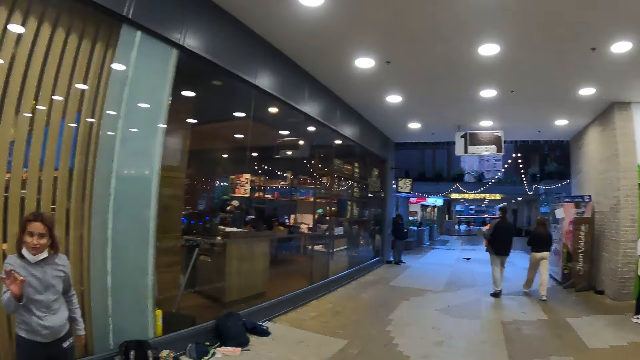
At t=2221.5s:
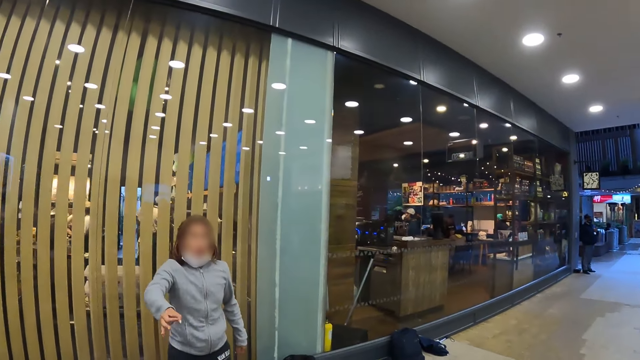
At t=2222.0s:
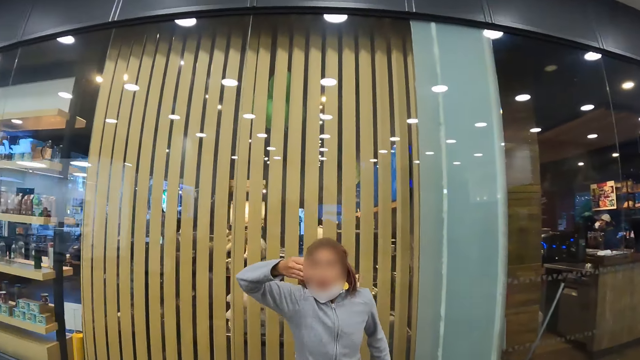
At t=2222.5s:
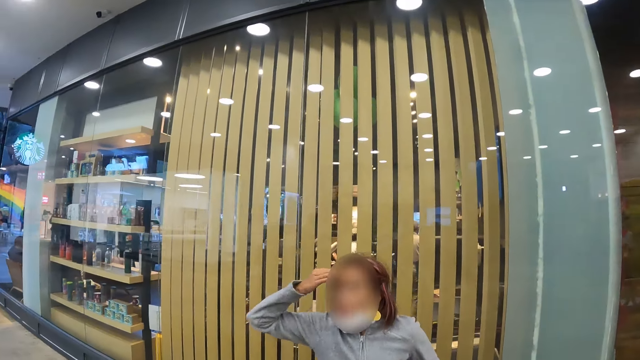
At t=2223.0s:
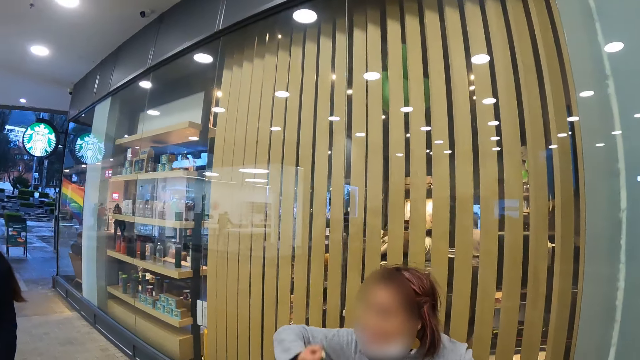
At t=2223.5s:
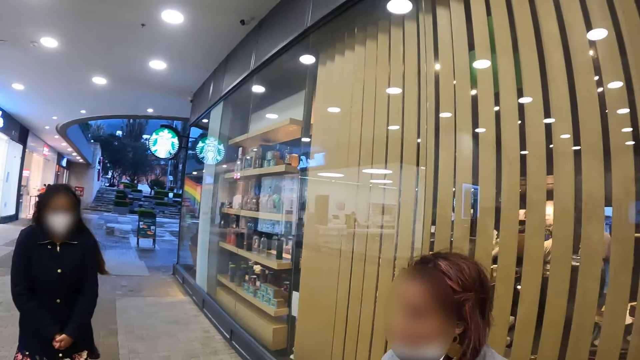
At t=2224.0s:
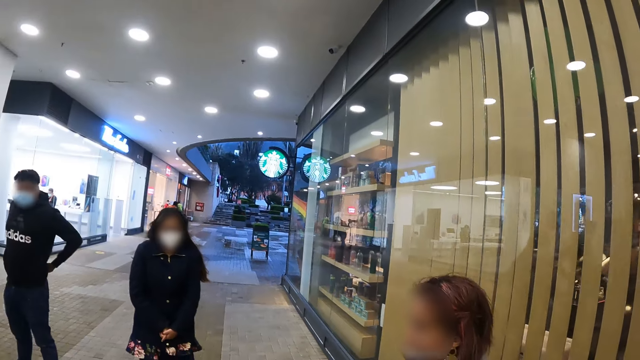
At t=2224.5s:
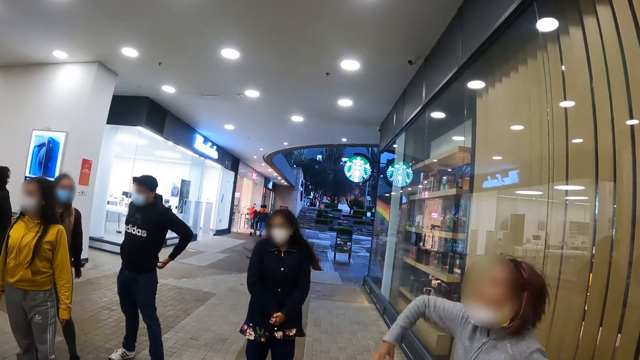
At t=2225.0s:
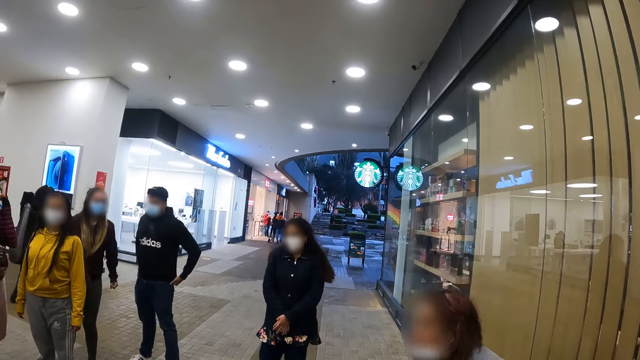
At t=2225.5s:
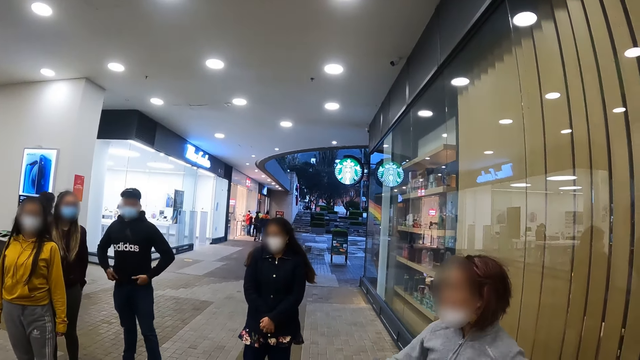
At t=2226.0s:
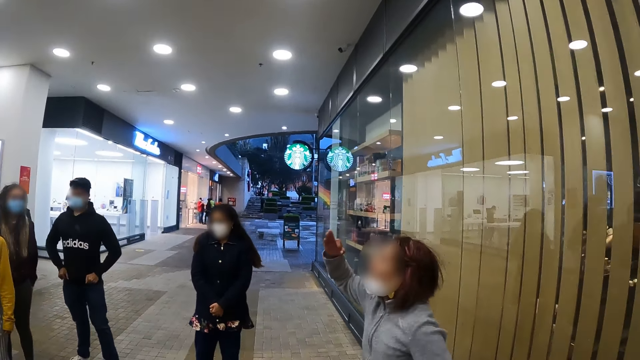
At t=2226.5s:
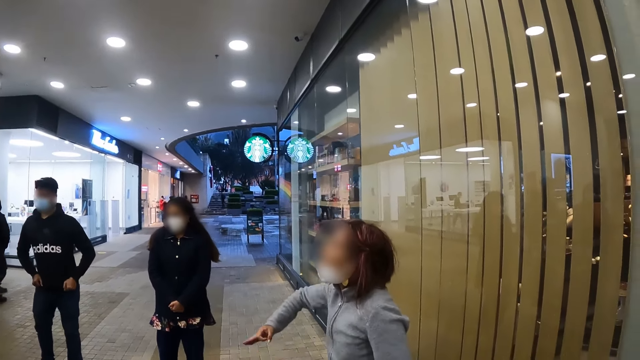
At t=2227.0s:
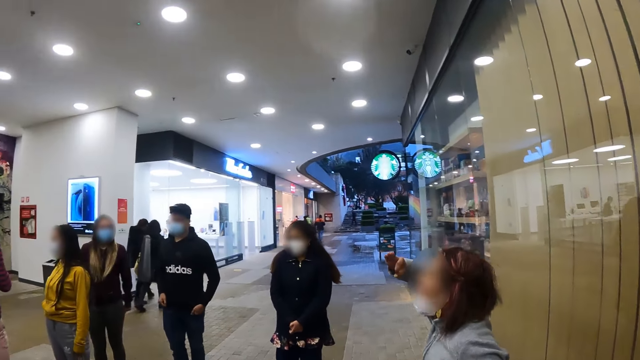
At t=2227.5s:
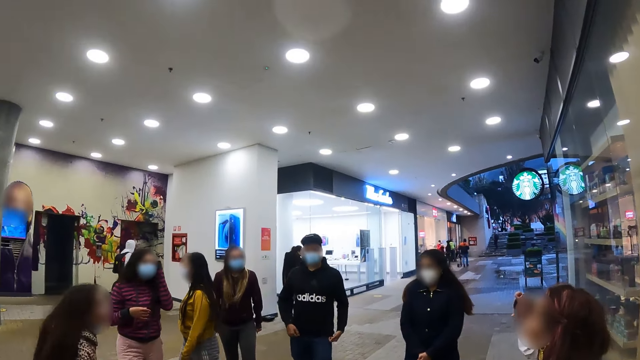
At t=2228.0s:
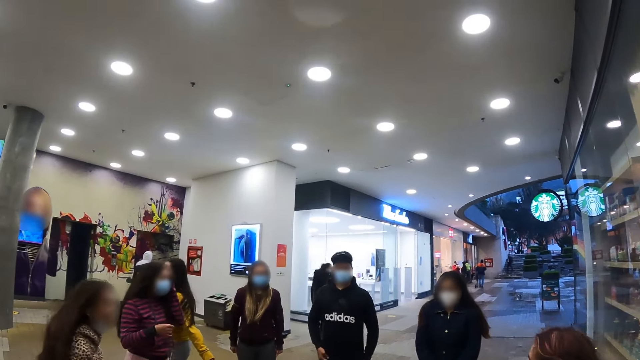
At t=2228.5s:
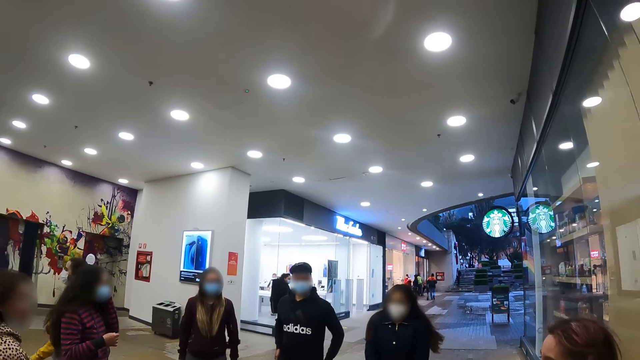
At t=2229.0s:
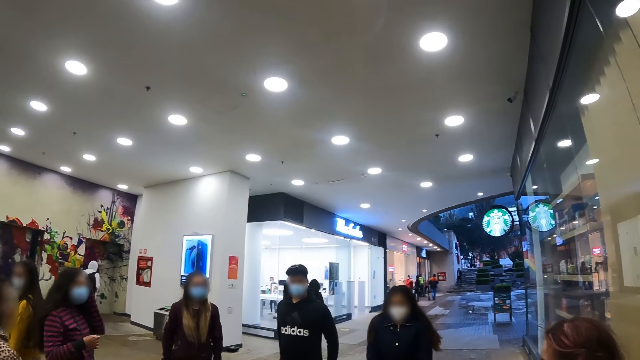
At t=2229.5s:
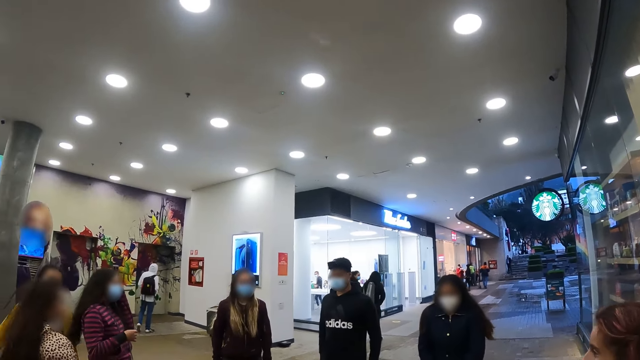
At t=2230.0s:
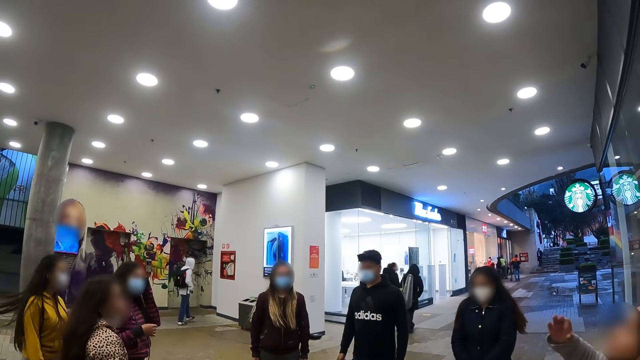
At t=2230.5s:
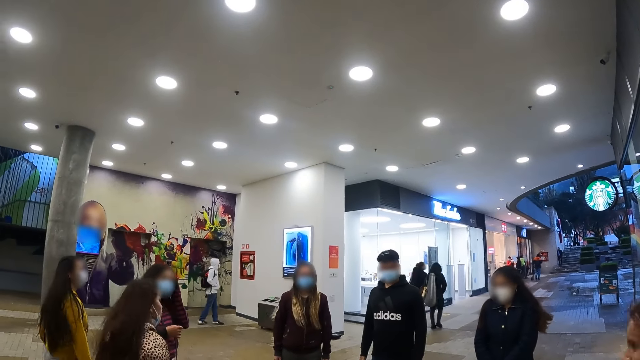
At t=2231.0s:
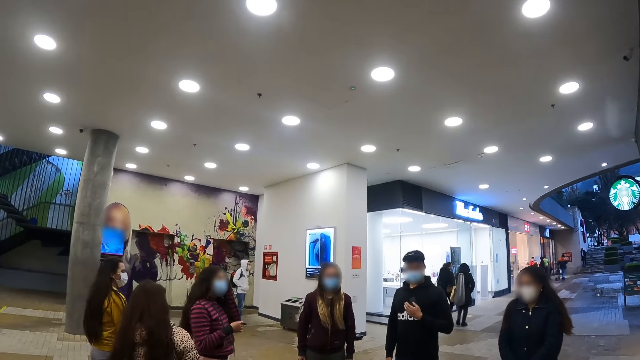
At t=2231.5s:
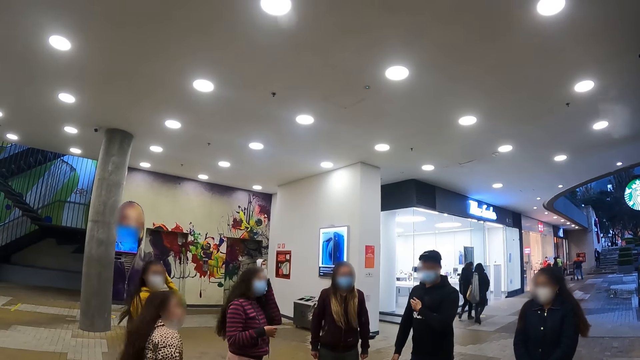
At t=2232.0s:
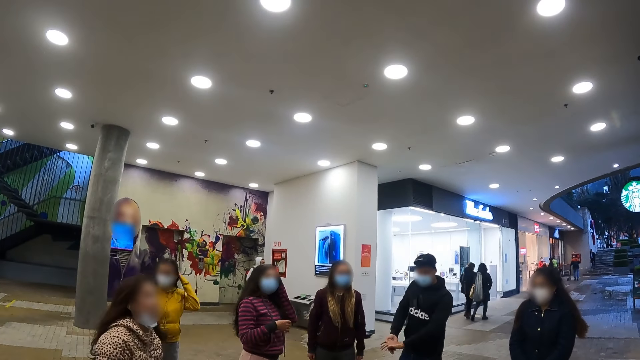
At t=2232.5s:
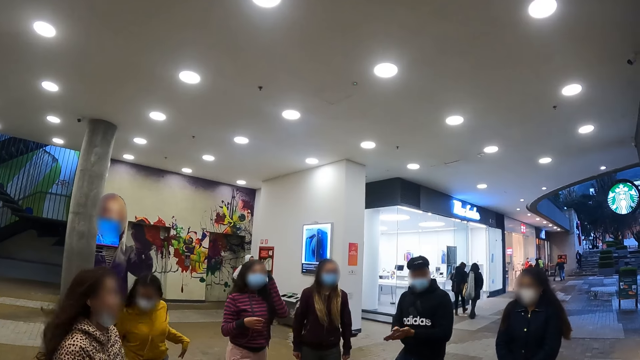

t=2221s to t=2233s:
The camera wearer looks at the people. A person moves their right hand.

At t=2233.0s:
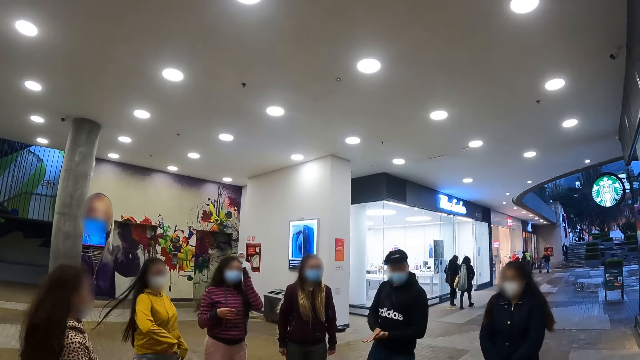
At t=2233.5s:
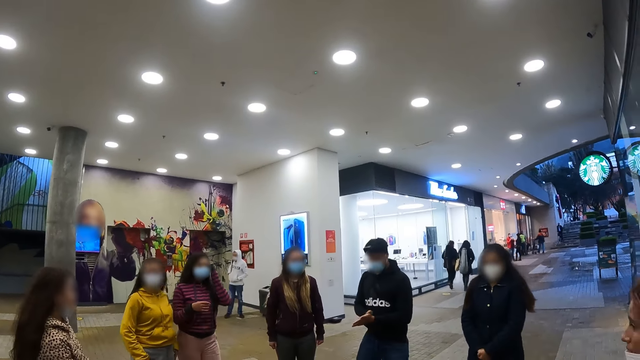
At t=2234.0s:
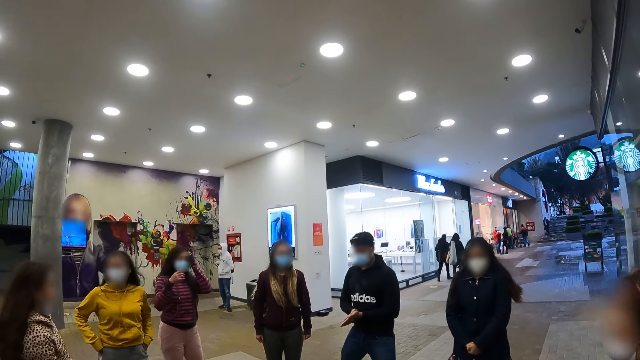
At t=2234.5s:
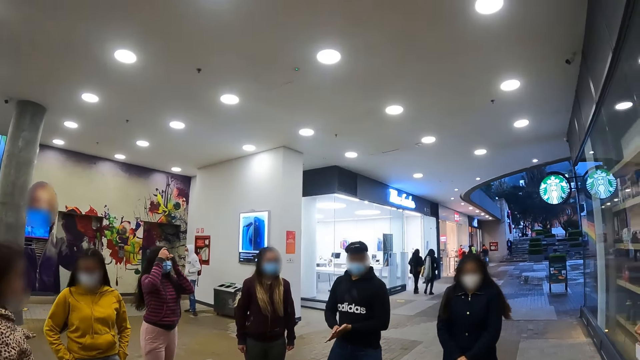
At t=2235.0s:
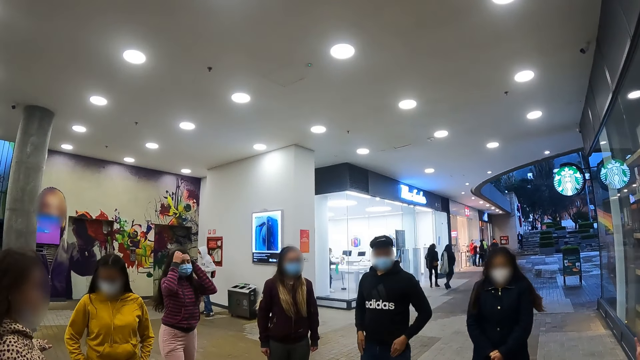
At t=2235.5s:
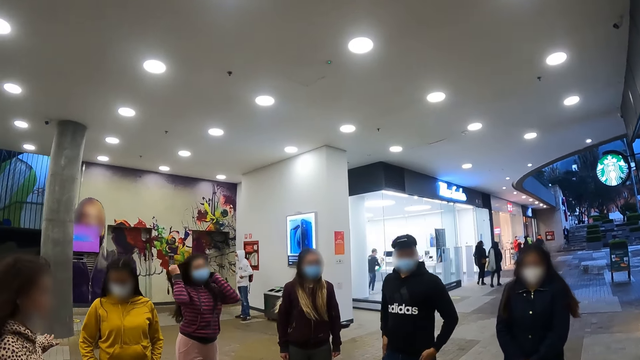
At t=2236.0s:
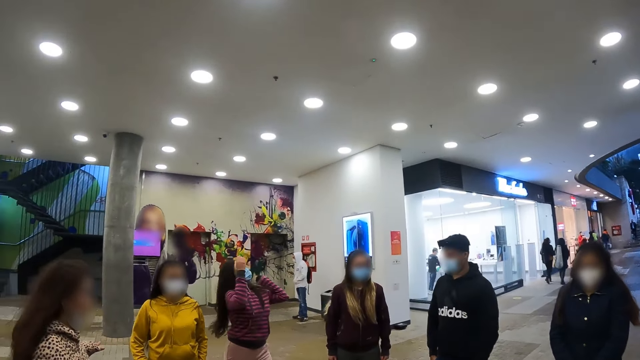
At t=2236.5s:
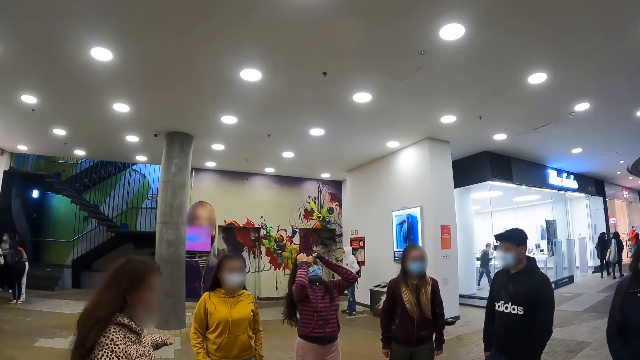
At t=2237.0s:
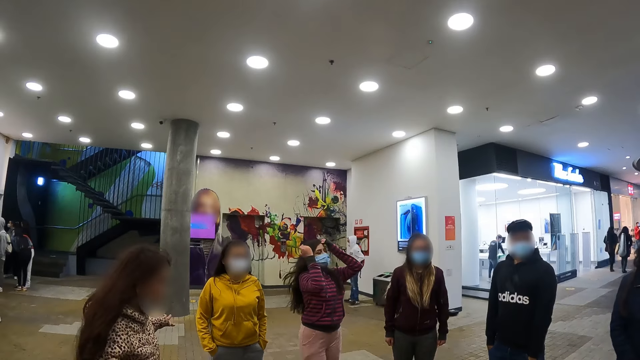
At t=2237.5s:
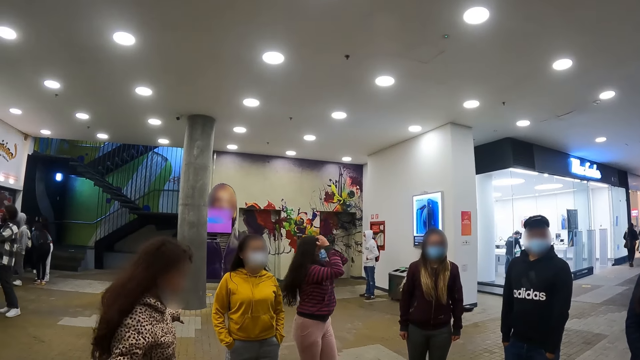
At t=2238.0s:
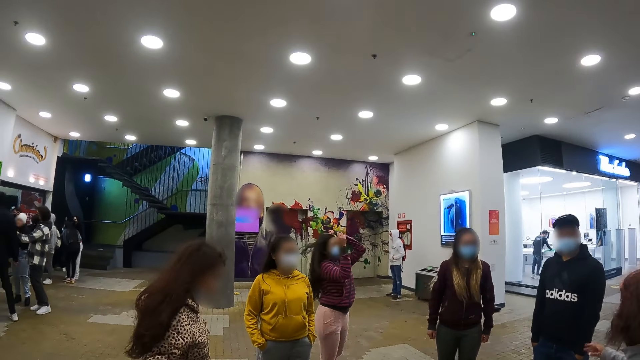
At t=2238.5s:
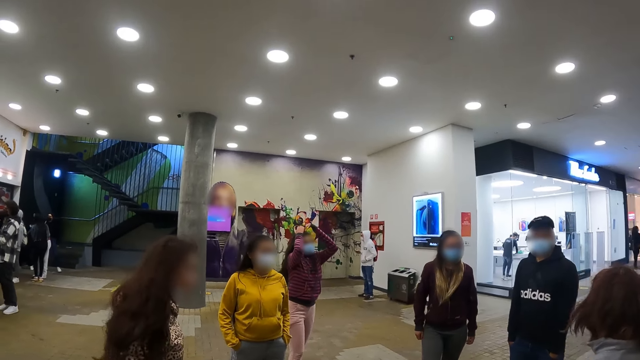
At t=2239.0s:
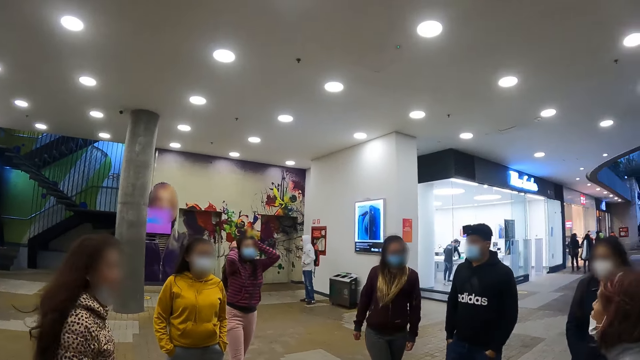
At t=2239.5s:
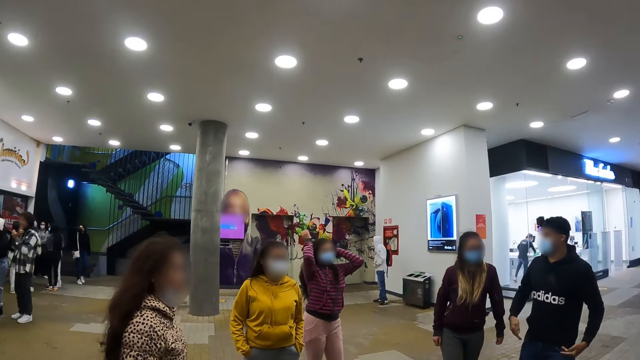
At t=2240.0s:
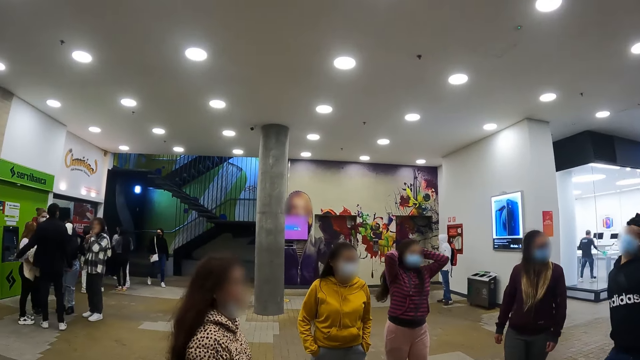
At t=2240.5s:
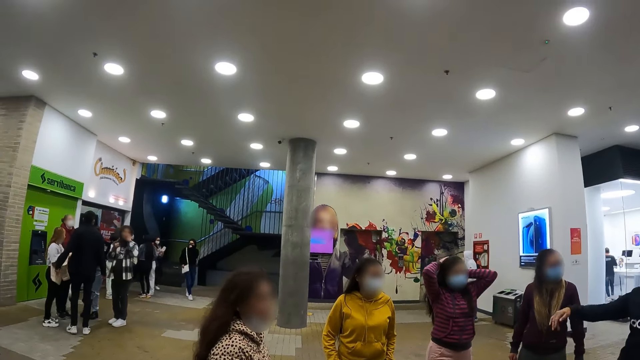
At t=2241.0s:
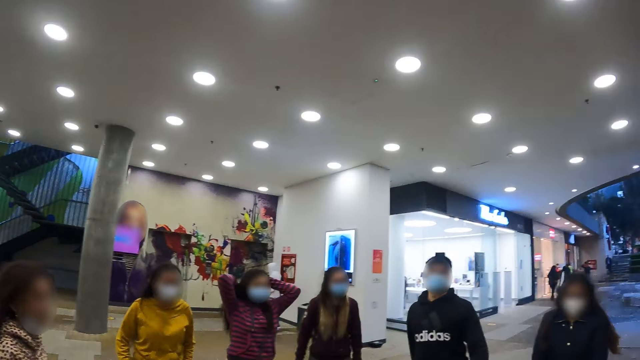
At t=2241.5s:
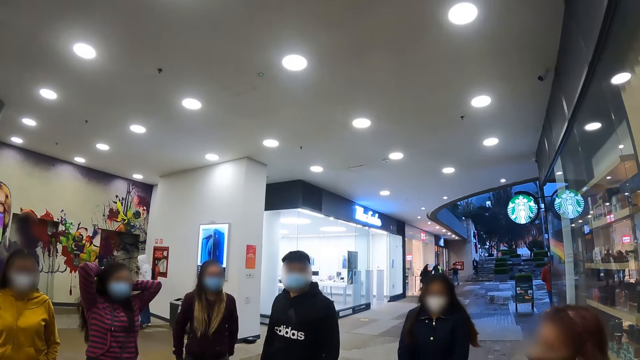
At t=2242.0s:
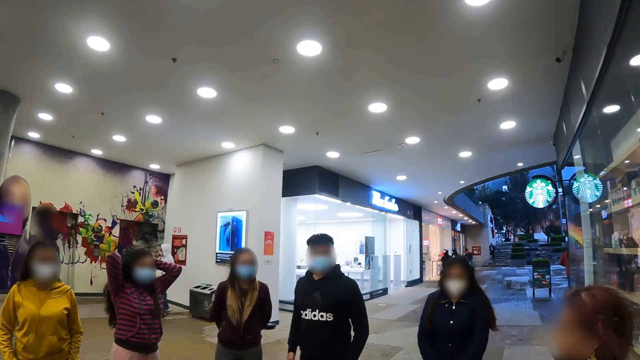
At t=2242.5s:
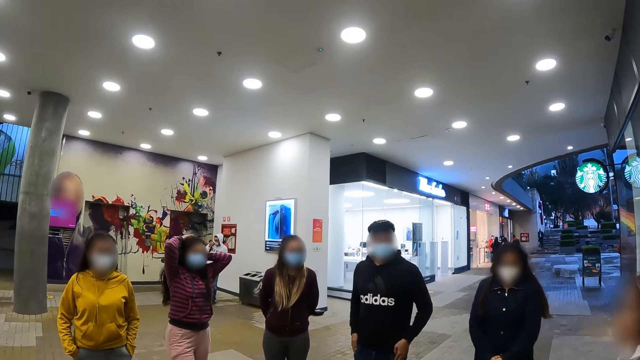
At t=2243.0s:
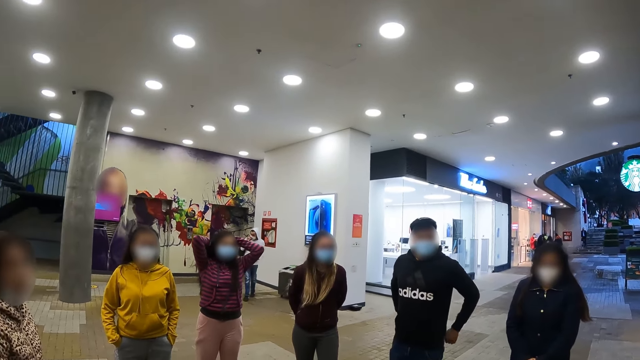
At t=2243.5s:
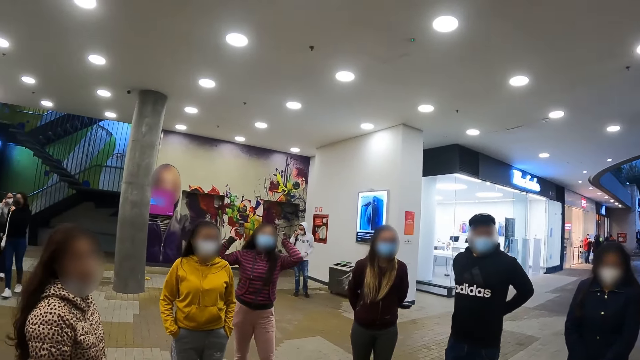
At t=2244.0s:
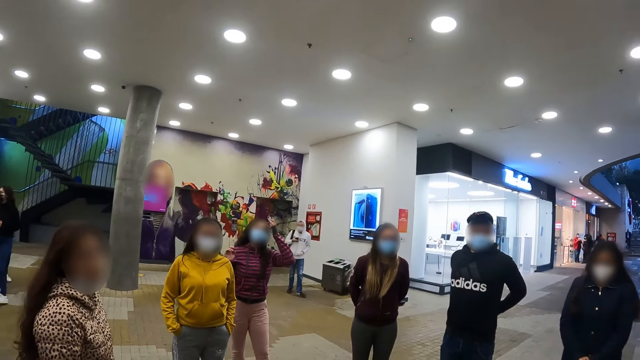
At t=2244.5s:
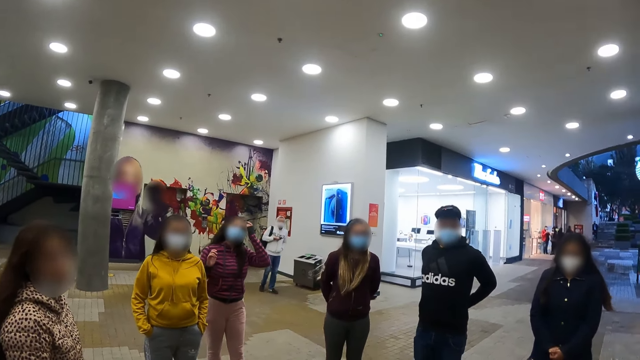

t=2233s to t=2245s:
The camera wearer stares in the room. A person moves their hair with both hands.
